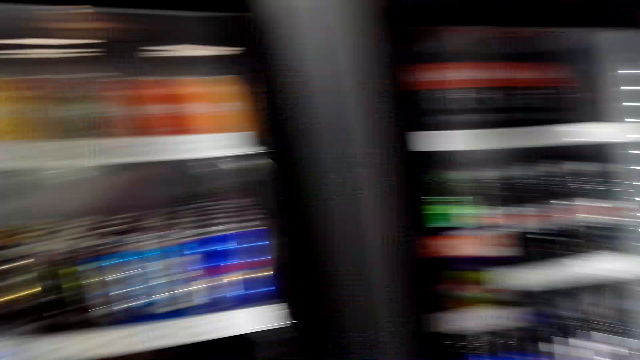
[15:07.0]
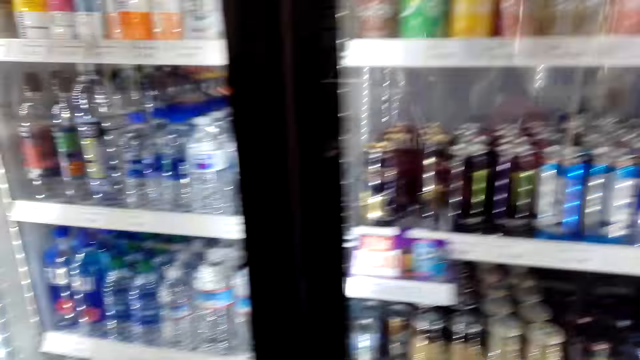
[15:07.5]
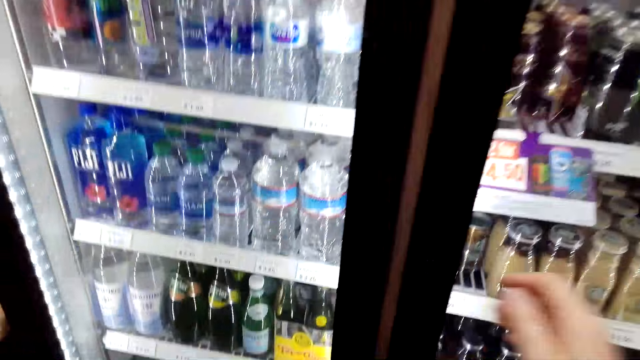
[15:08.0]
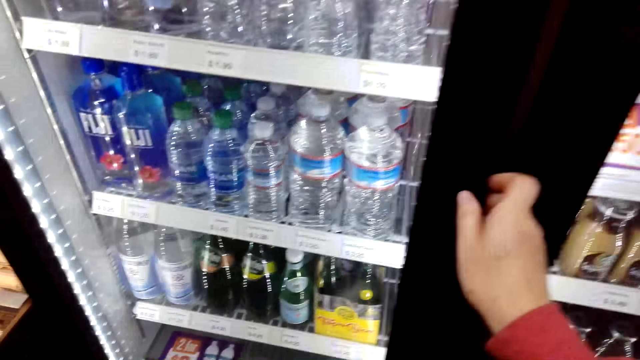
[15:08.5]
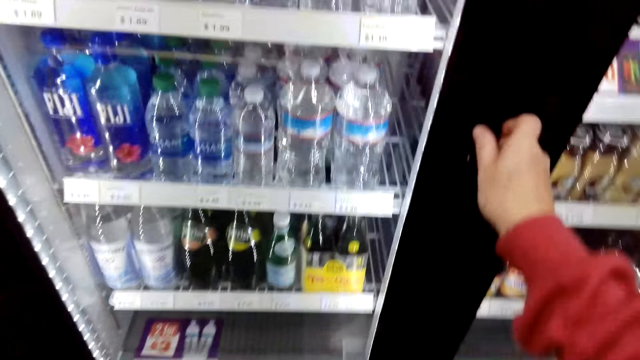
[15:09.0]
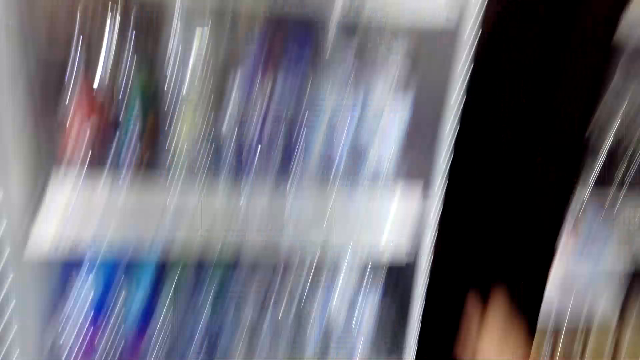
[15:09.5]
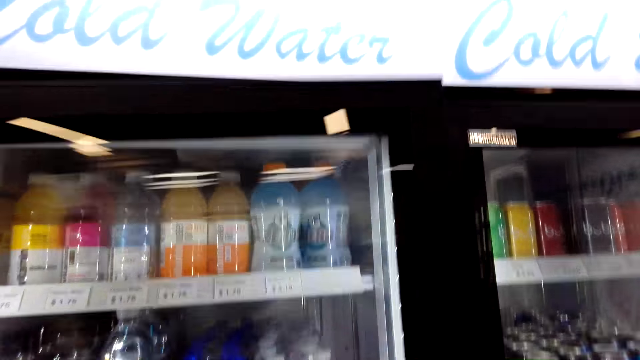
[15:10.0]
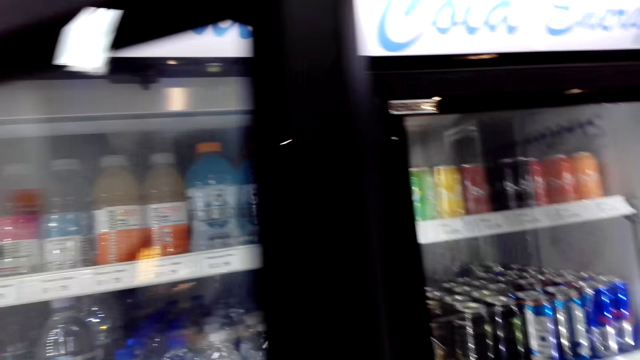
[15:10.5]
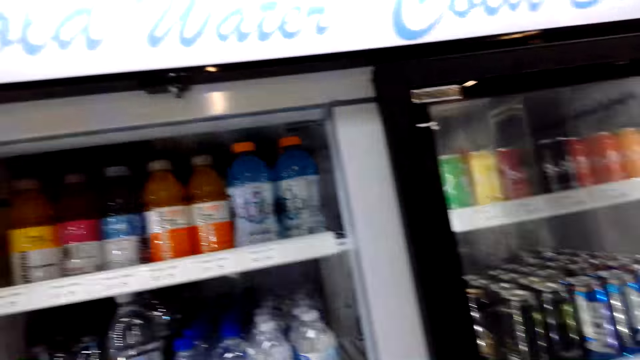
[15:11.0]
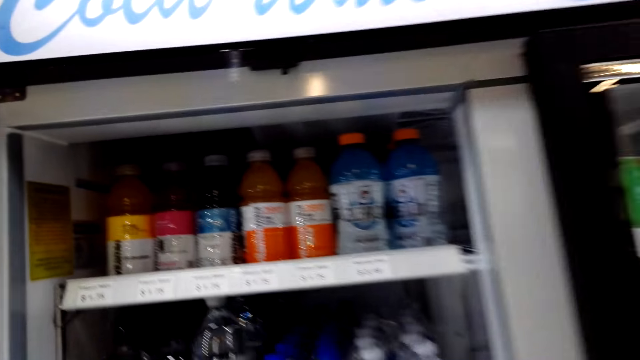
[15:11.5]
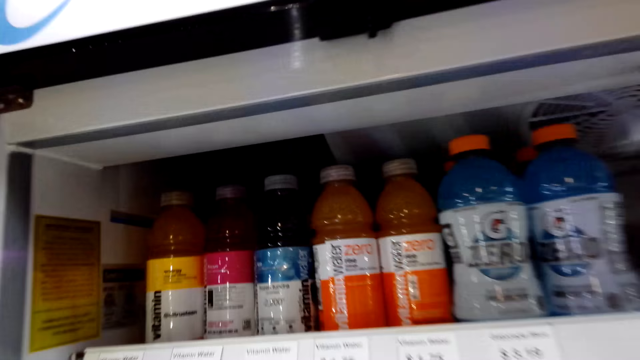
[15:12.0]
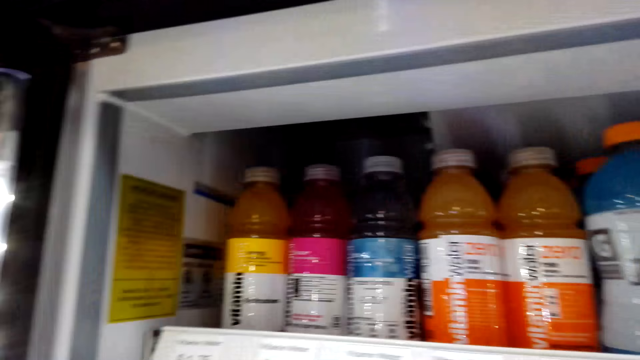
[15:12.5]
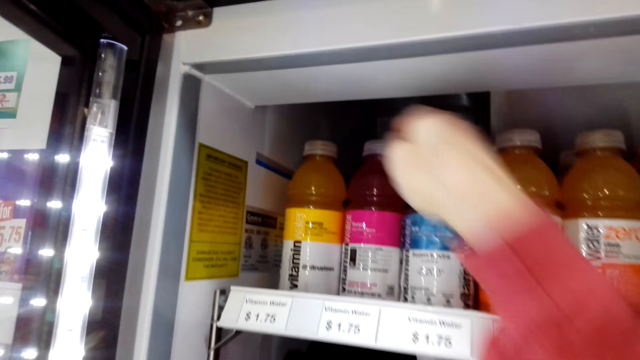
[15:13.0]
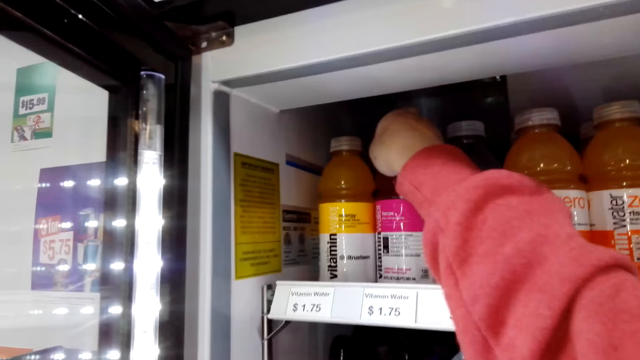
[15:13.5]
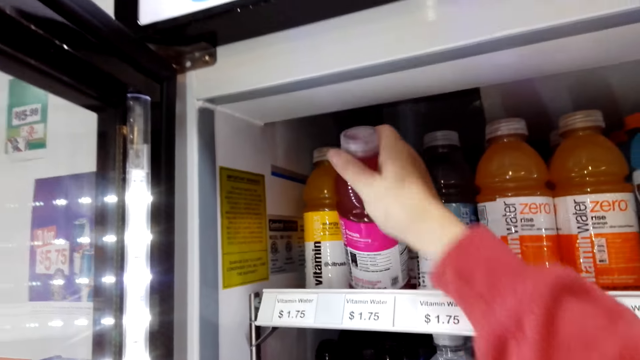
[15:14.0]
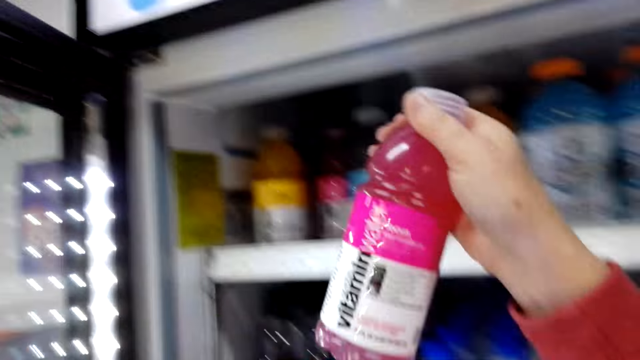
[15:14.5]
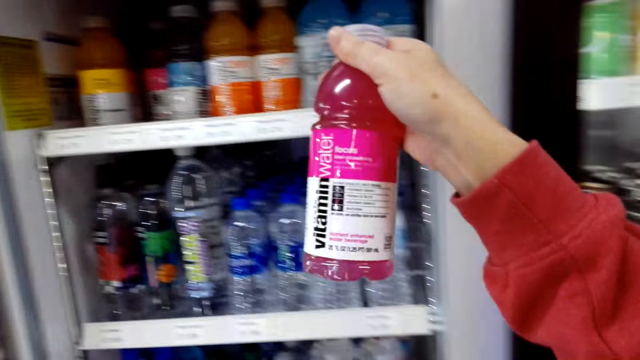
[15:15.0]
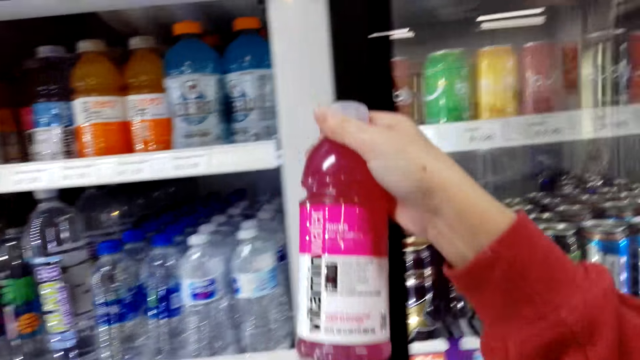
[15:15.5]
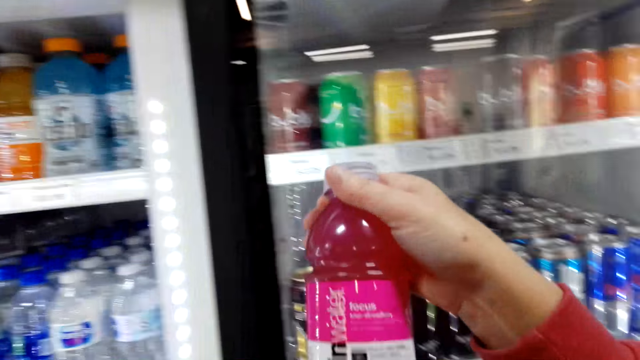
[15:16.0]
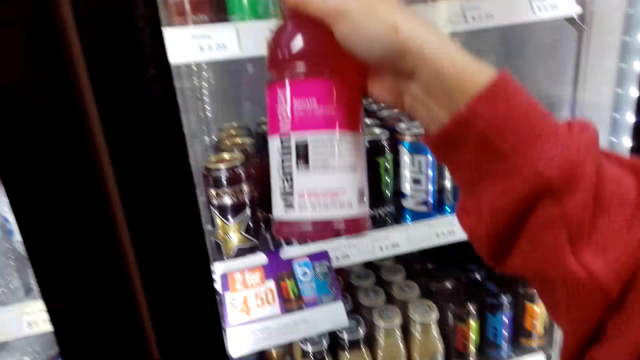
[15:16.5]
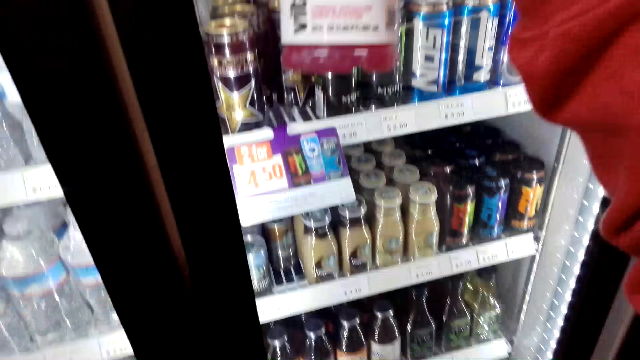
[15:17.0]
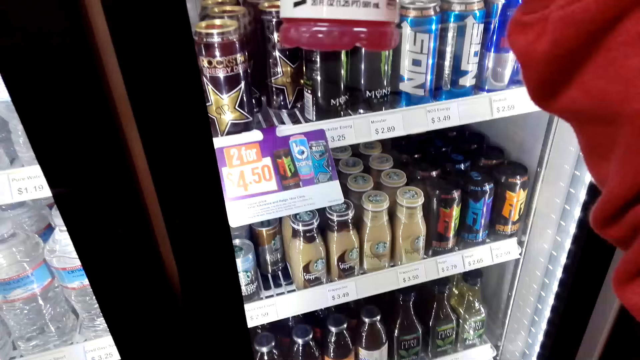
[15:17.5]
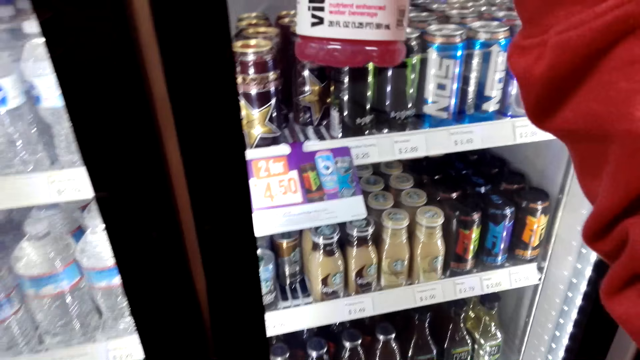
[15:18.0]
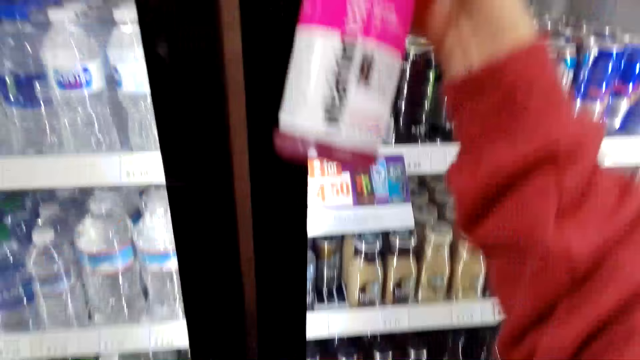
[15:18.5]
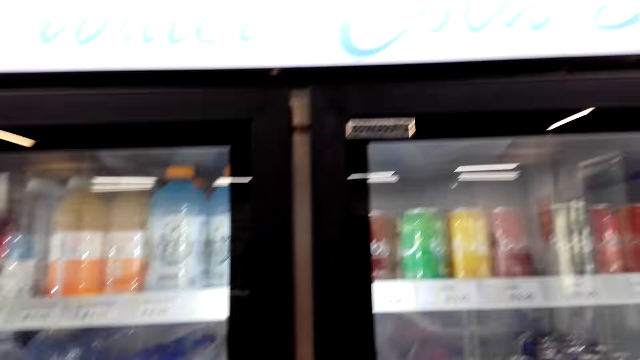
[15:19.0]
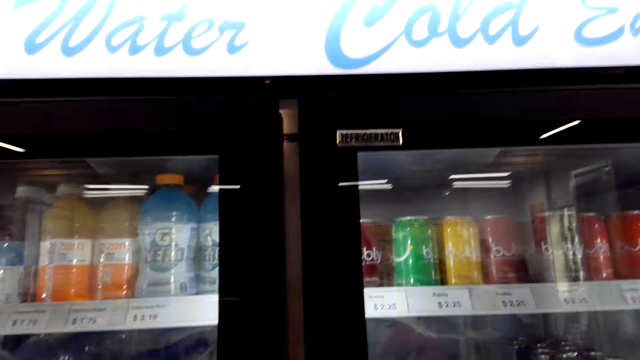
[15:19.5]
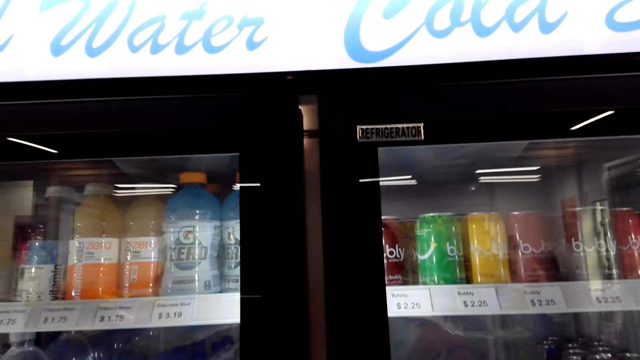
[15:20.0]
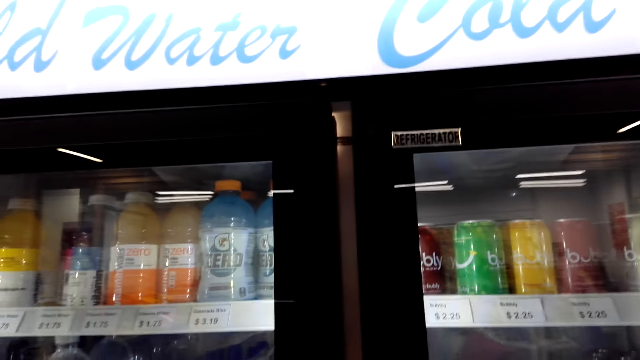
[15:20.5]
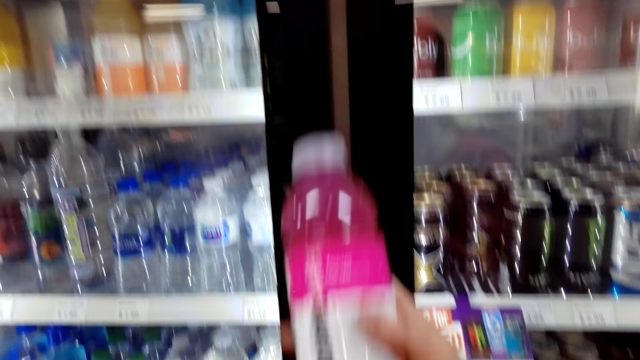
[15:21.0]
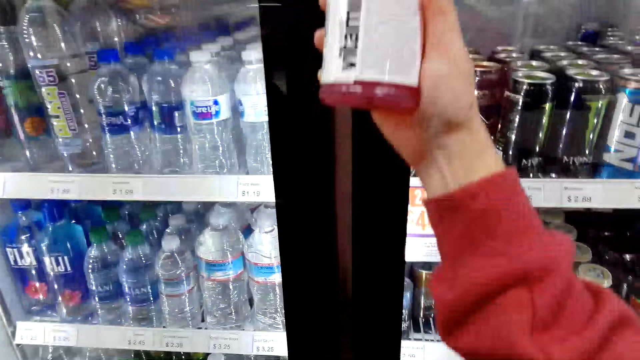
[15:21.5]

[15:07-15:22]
The camera wearer looks in the fridge. They open the fridge door. They pick up vitamin water from the fridge. They read the bottle. They close the fridge. They look in the fridge.

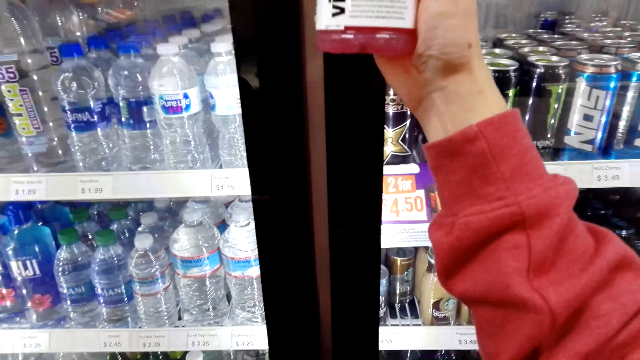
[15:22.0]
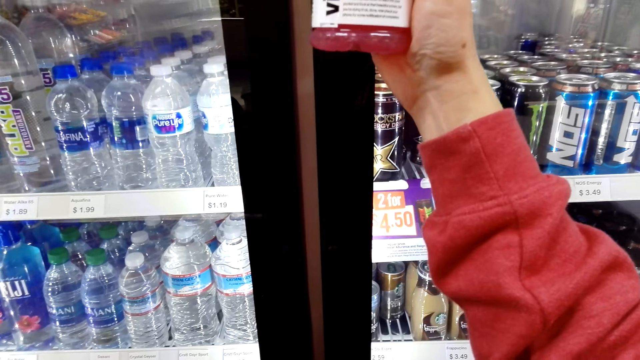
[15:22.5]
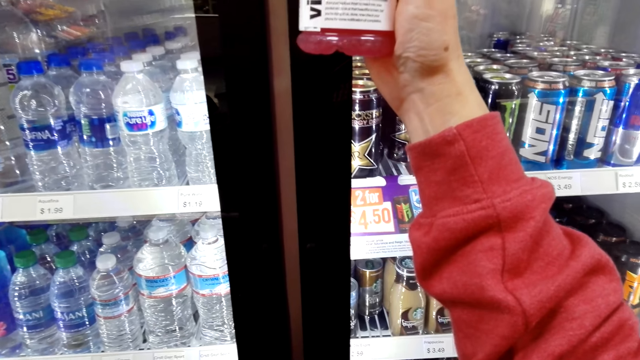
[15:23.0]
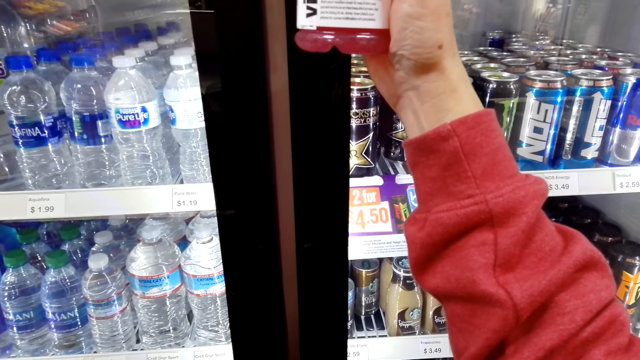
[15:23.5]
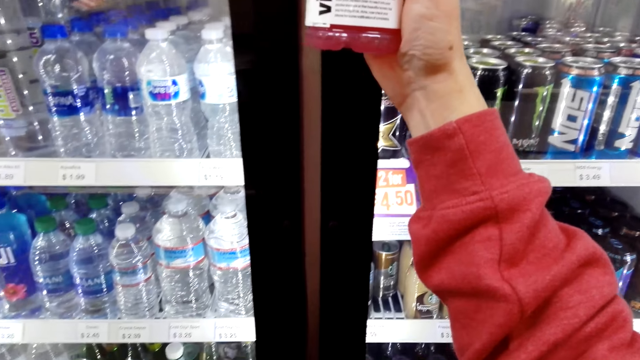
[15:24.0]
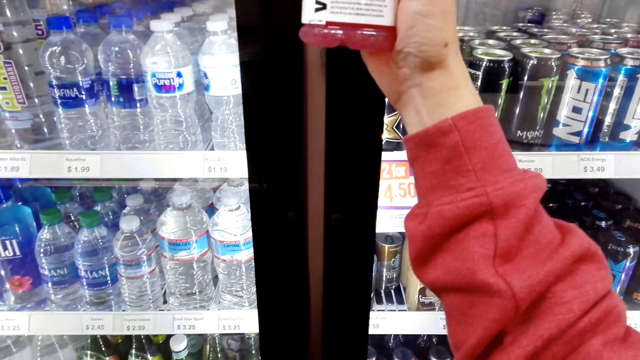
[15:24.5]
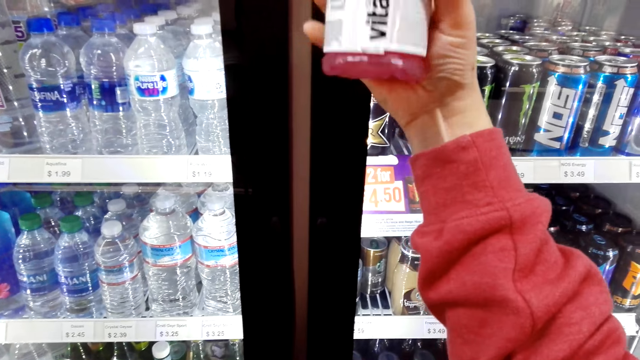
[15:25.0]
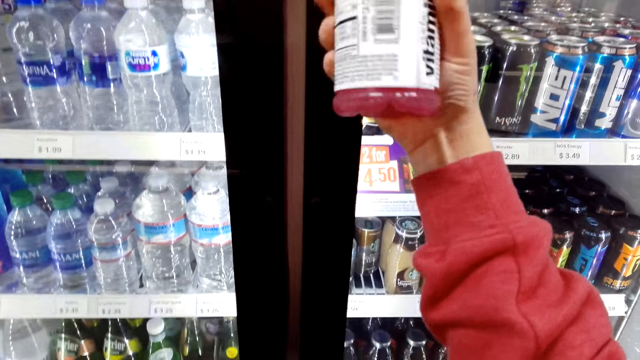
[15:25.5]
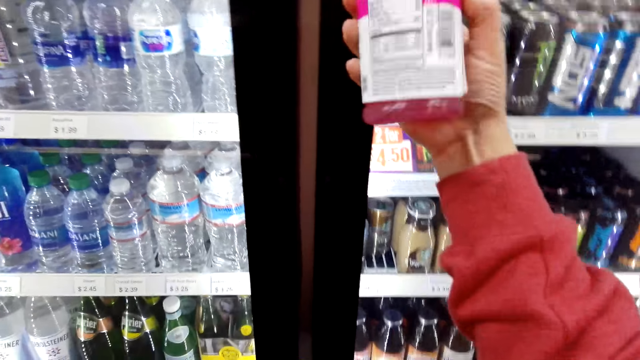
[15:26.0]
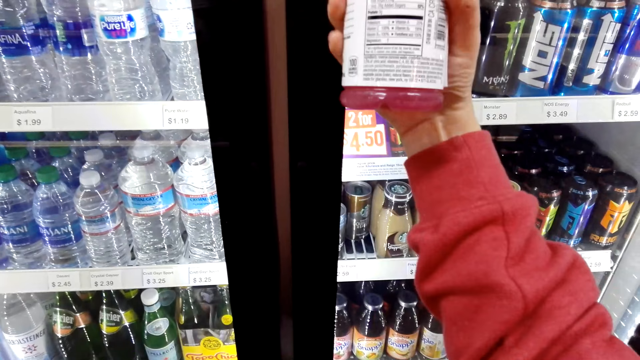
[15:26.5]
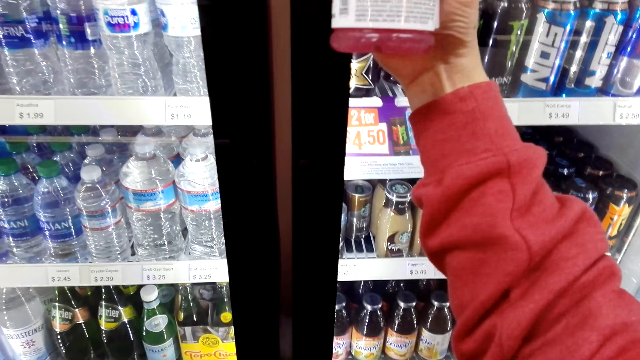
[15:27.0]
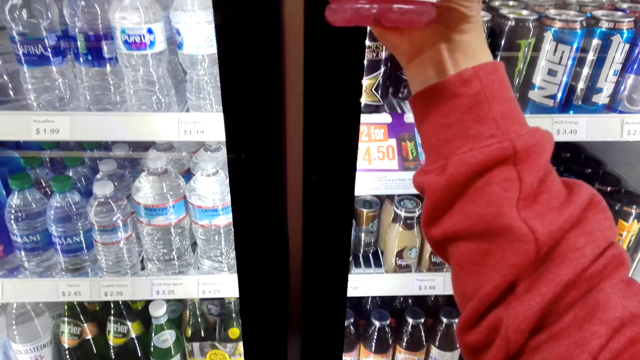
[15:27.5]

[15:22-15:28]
The camera wearer looks at the bottle. They rotate the bottle in the hand. They read the bottle.
